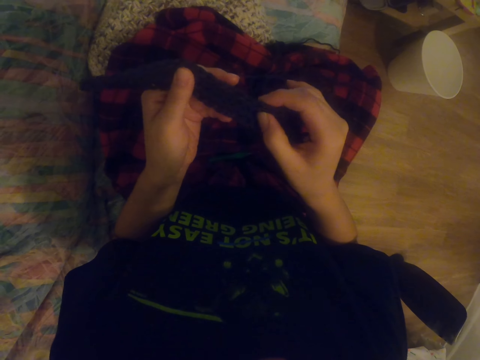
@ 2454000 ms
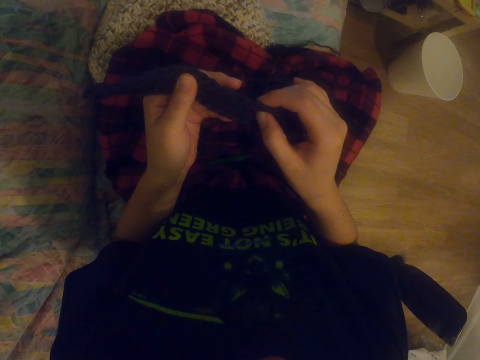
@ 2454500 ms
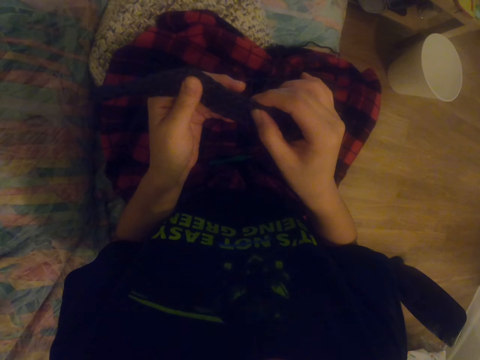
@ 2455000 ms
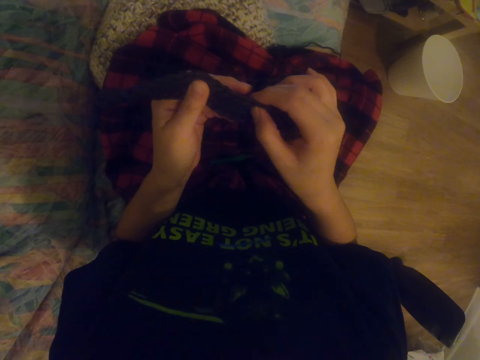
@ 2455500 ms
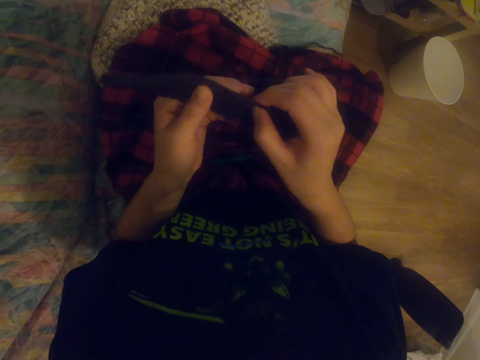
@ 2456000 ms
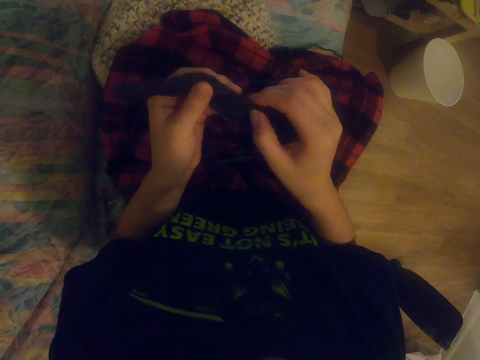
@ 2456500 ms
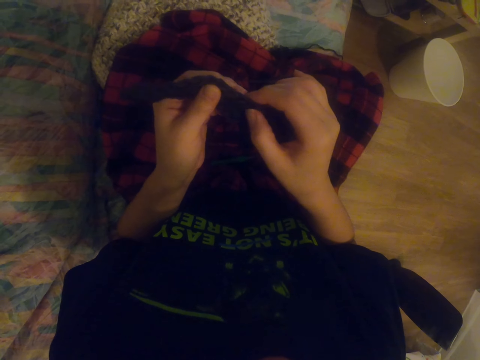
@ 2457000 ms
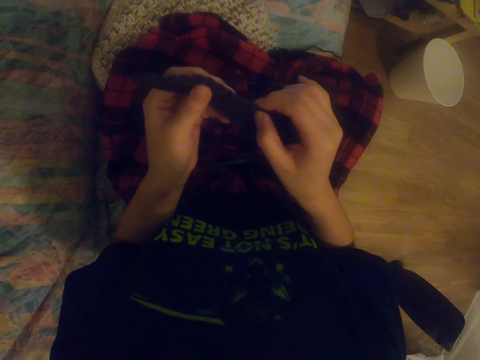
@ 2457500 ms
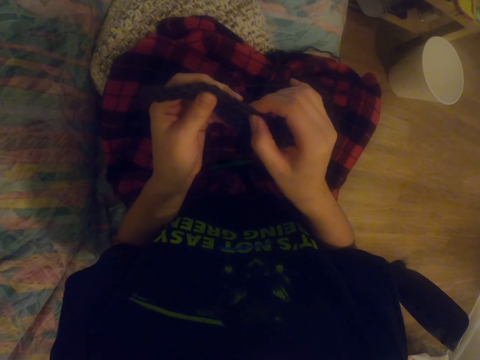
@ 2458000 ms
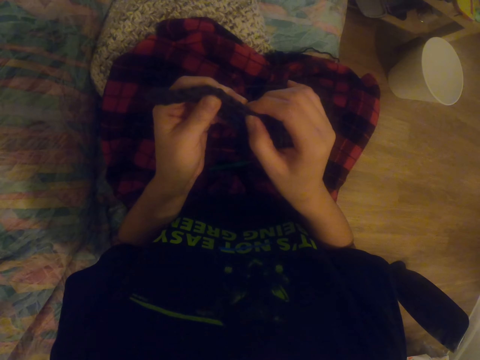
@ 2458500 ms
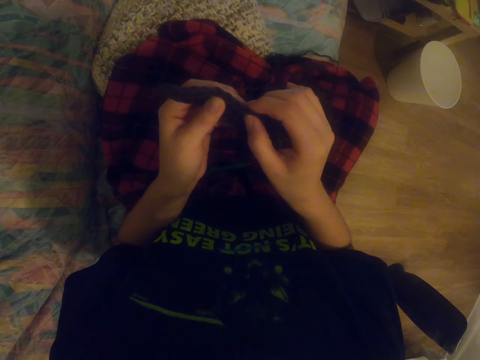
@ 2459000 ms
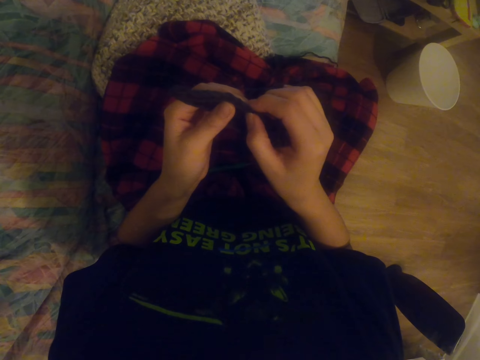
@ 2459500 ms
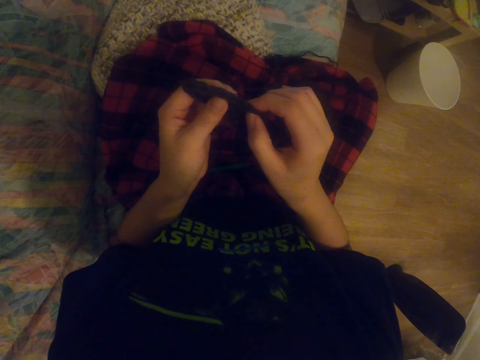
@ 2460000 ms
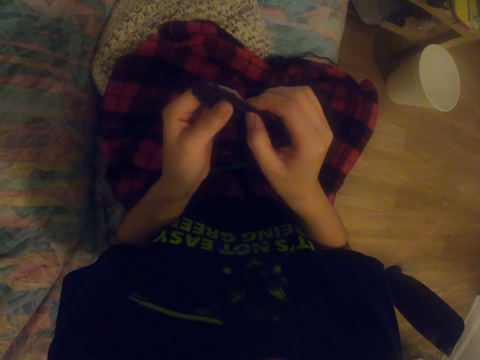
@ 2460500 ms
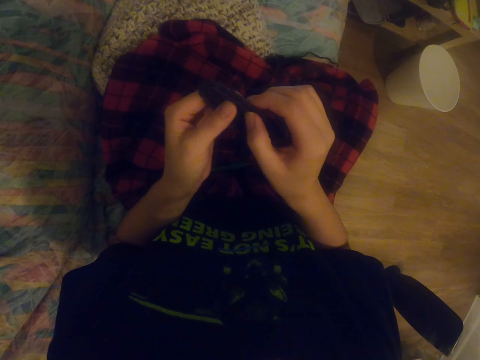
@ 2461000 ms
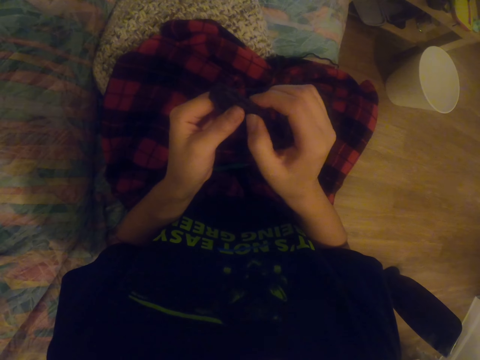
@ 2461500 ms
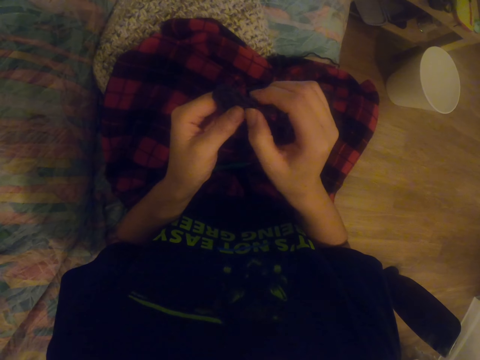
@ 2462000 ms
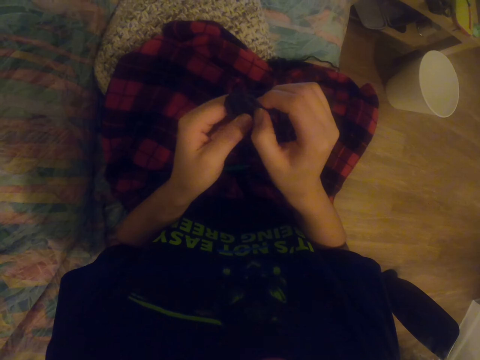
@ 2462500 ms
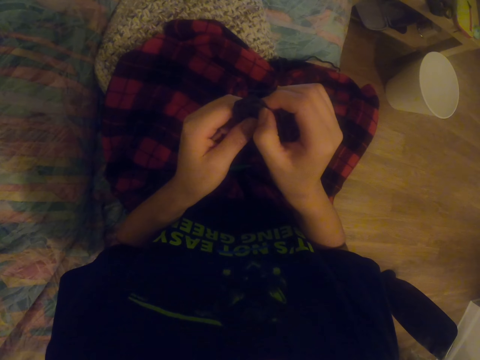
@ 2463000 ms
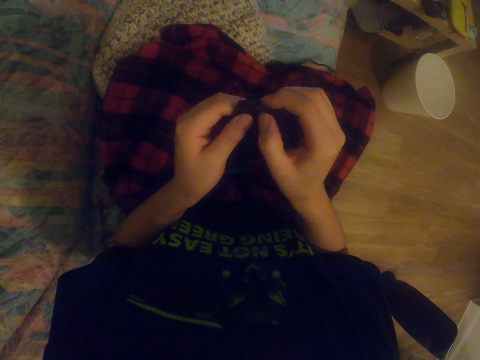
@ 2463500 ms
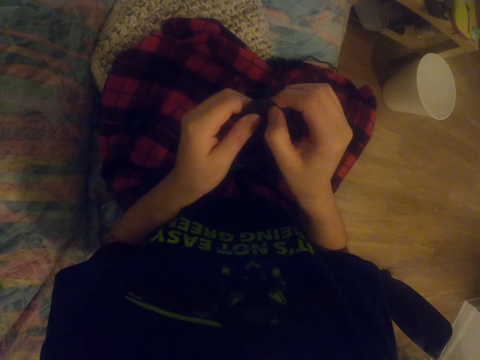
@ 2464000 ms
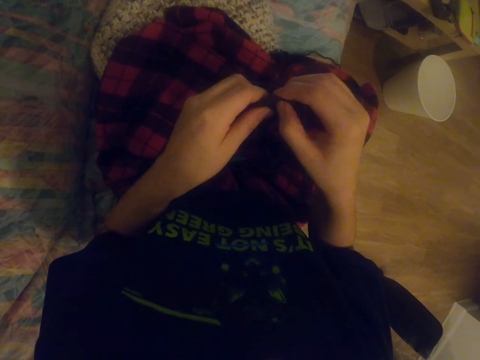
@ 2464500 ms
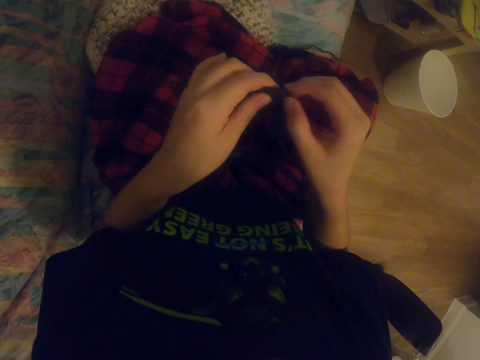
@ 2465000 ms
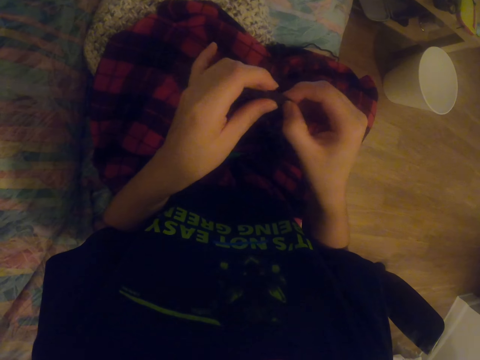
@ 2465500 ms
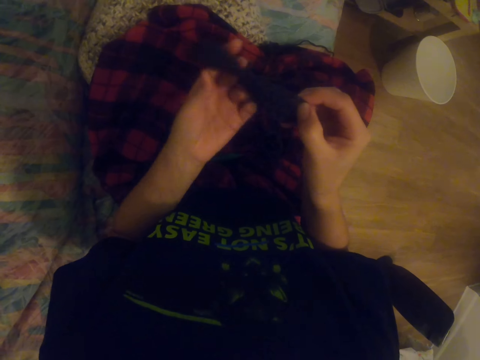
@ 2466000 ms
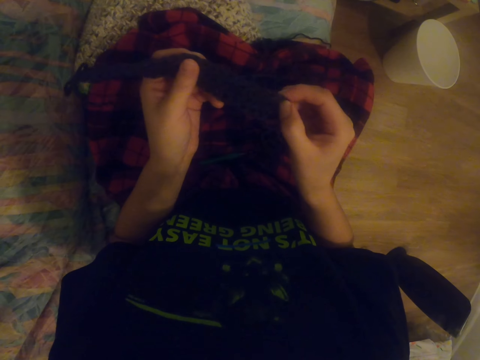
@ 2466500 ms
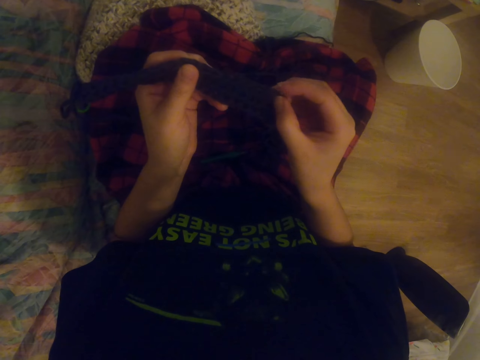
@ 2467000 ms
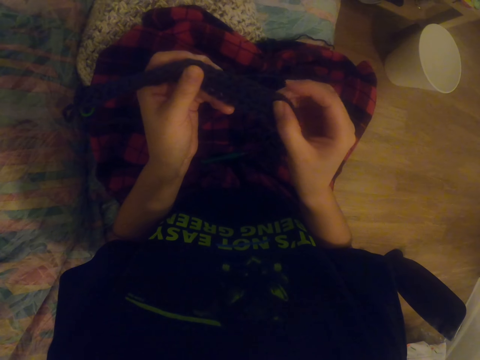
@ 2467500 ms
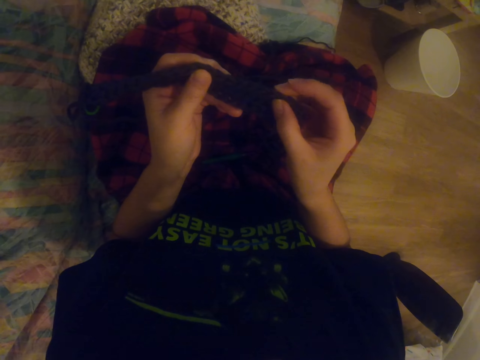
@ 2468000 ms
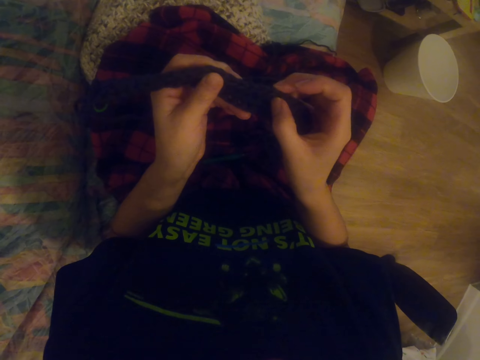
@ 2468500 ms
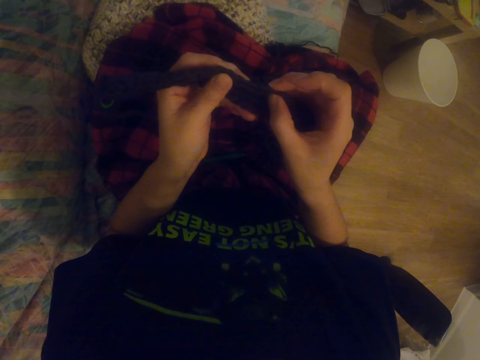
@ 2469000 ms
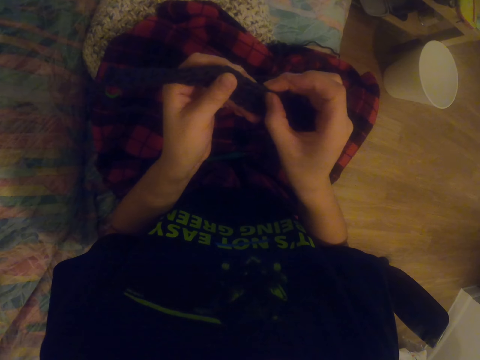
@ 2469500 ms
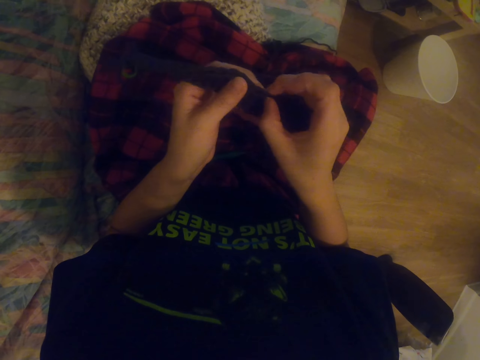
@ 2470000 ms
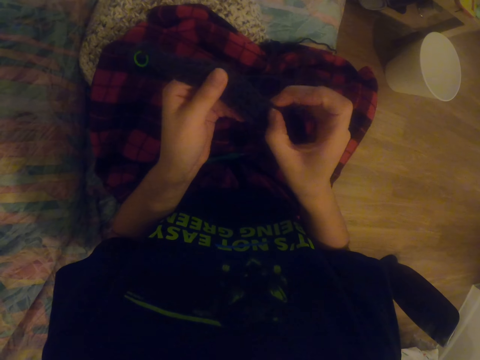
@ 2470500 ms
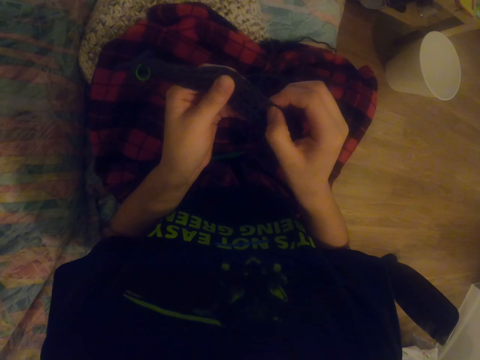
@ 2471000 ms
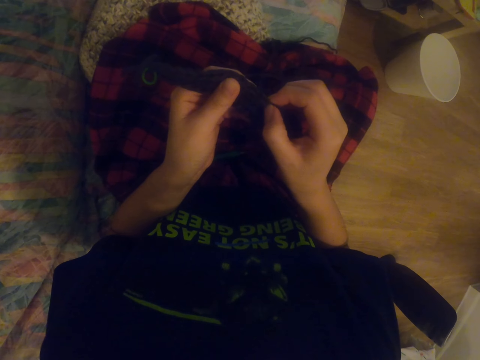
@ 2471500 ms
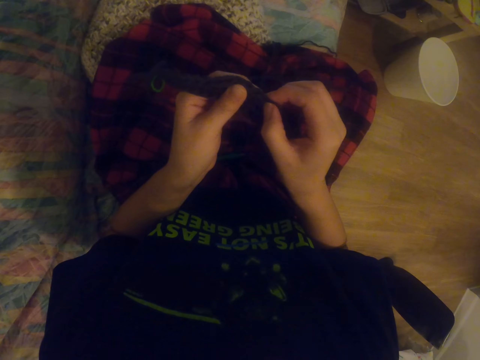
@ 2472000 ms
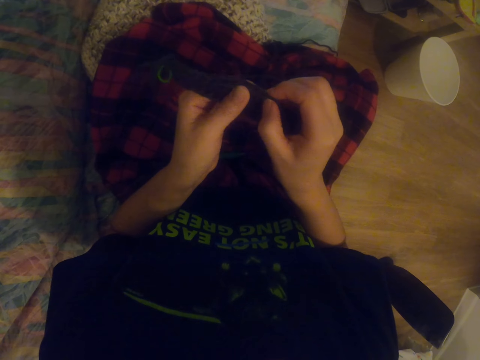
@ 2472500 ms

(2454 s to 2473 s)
The camera wearer presses the sock. They press the sock repeatedly.

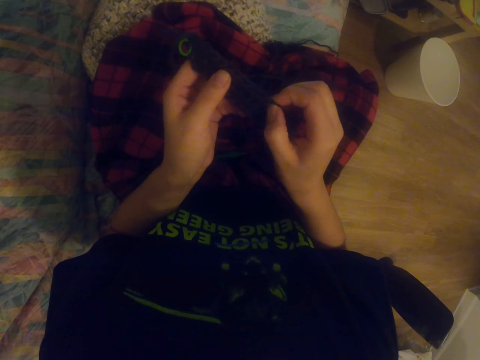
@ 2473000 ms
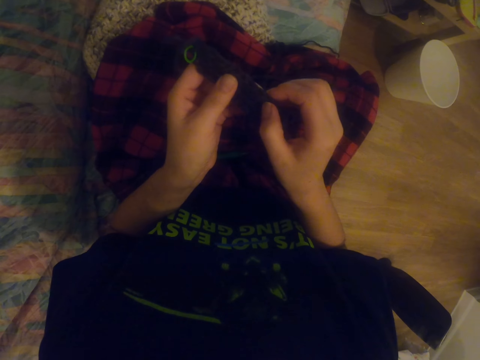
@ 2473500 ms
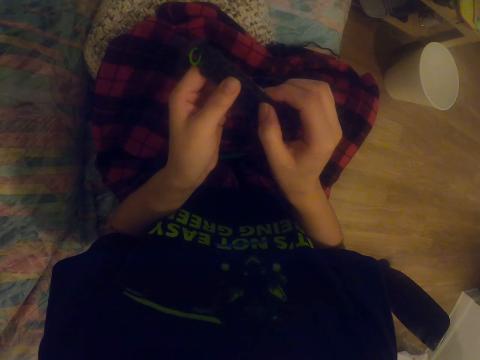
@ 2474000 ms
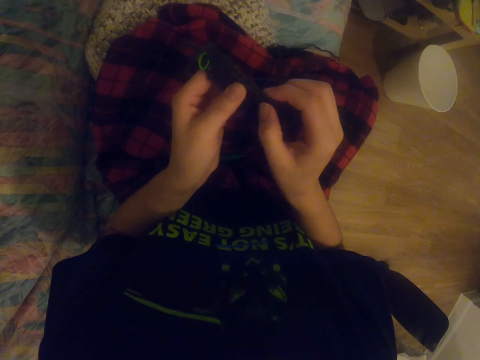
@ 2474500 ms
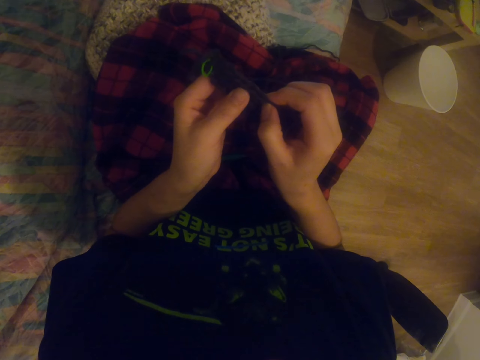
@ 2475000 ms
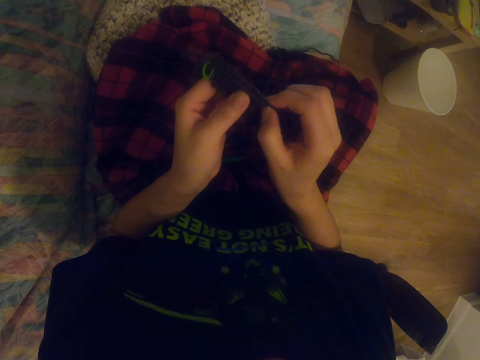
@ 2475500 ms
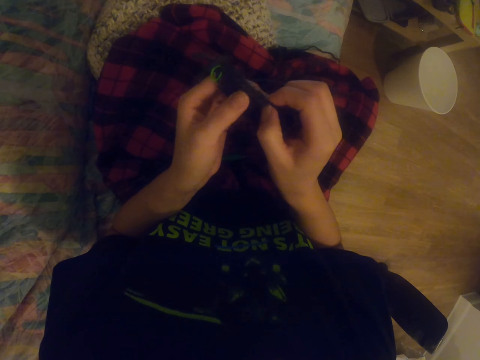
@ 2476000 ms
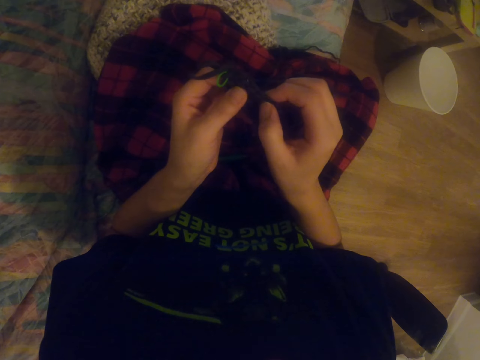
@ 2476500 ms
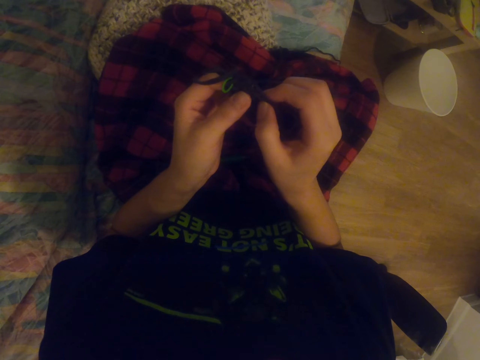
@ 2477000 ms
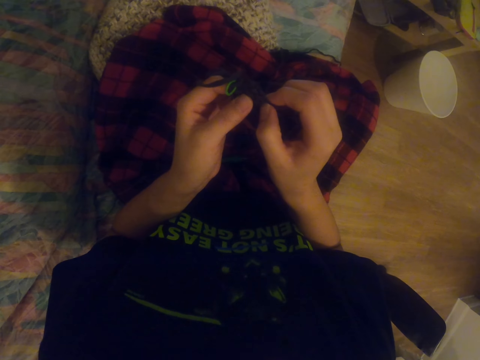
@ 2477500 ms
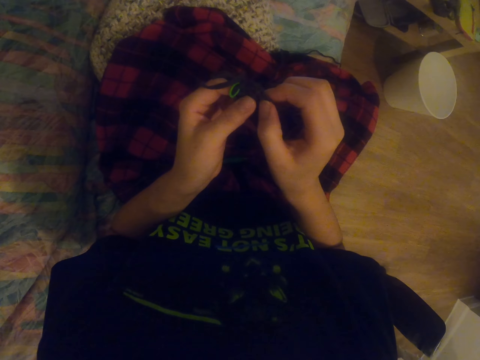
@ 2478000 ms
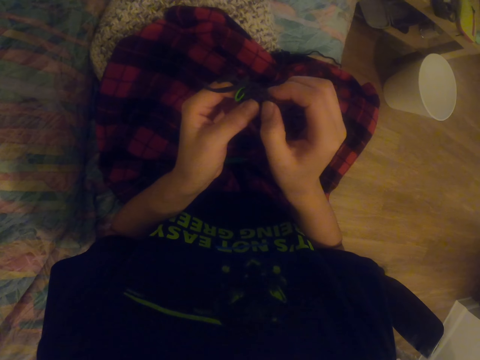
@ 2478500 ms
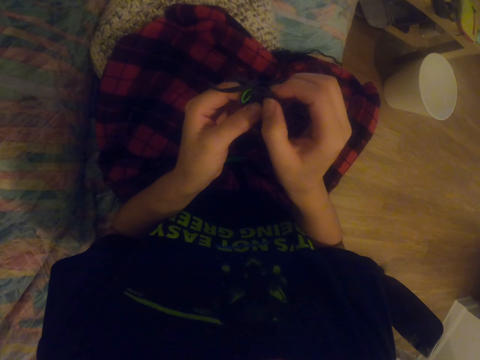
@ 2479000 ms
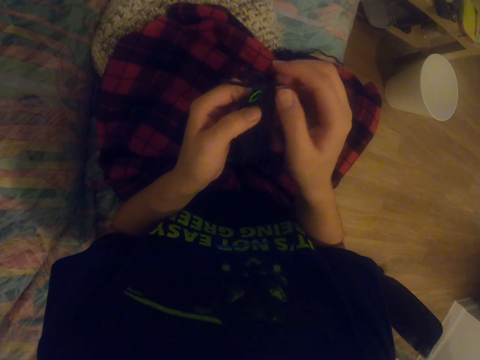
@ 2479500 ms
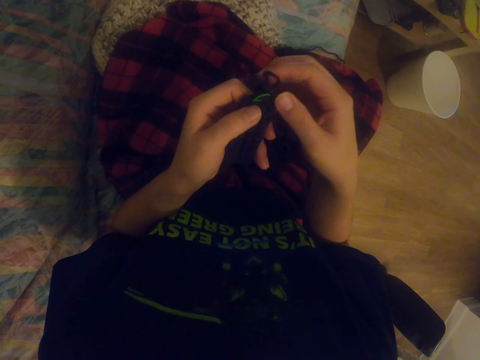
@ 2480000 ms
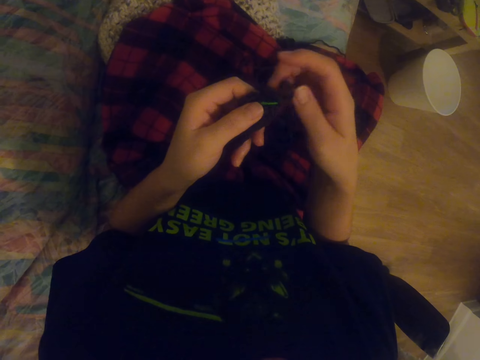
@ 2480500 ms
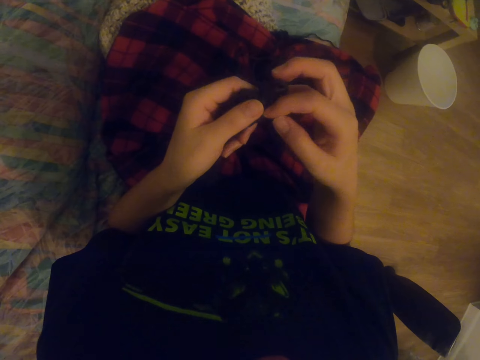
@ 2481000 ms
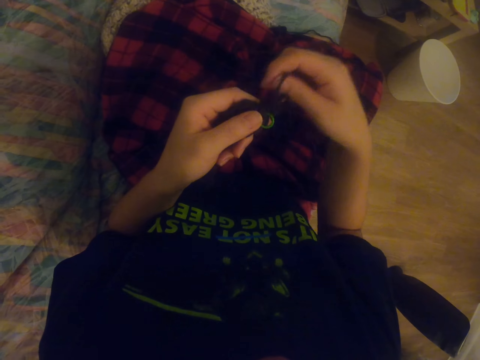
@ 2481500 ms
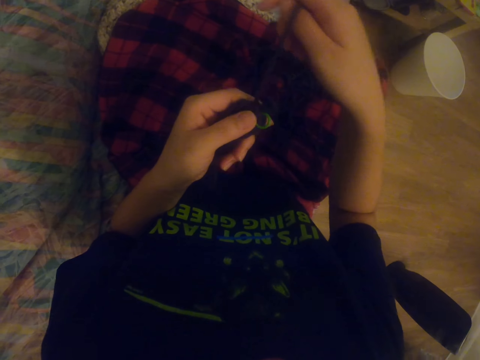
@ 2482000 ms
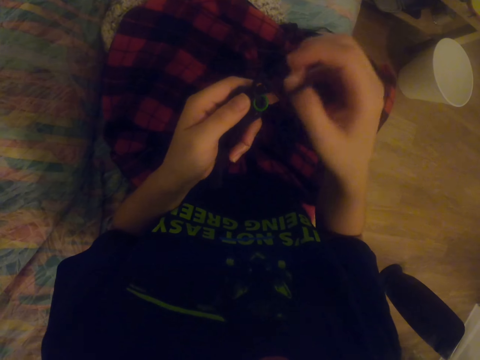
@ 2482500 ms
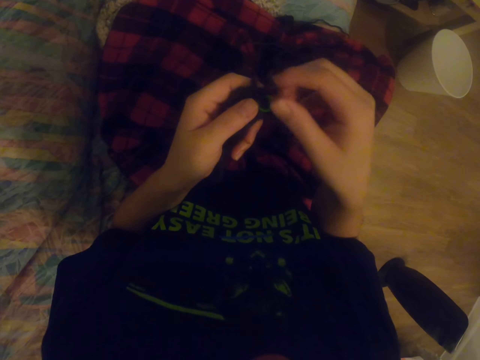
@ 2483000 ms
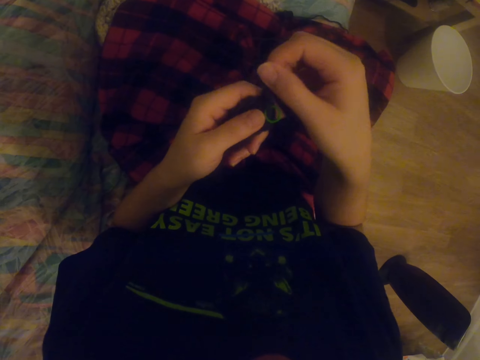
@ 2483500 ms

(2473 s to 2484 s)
The camera wearer presses the sock. They press the sock again. They pull the knitting wool. They hold the yarn.
